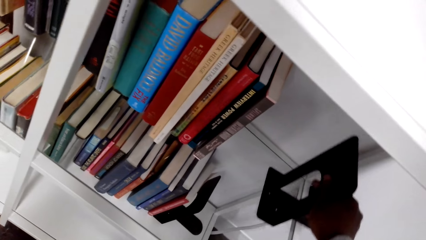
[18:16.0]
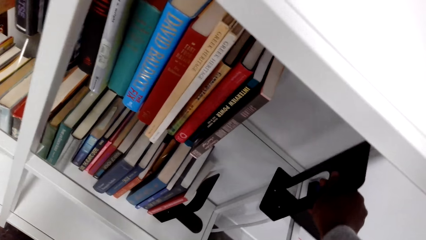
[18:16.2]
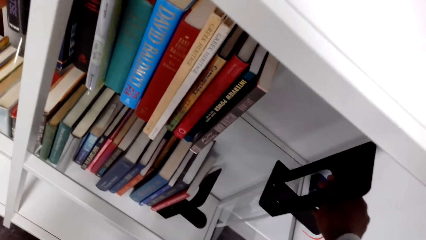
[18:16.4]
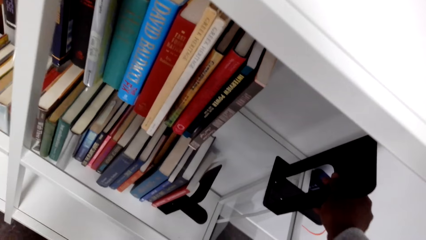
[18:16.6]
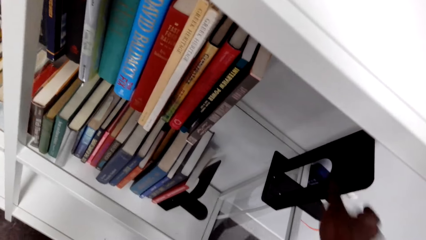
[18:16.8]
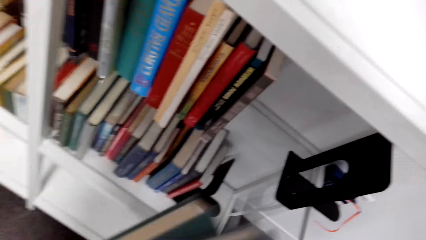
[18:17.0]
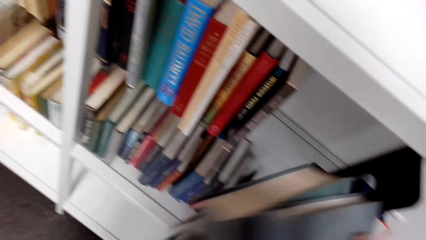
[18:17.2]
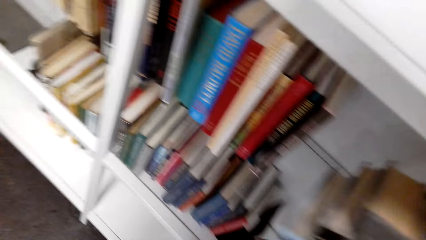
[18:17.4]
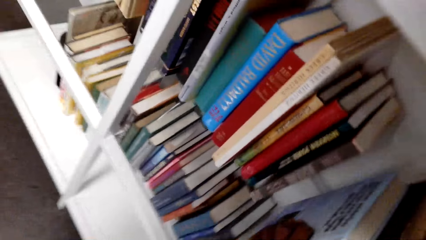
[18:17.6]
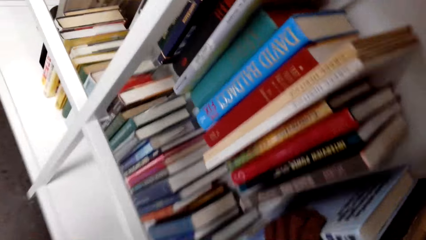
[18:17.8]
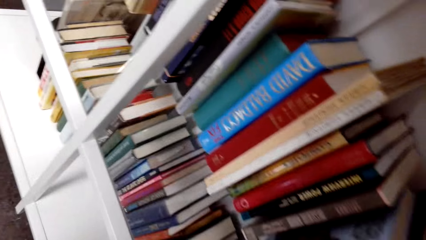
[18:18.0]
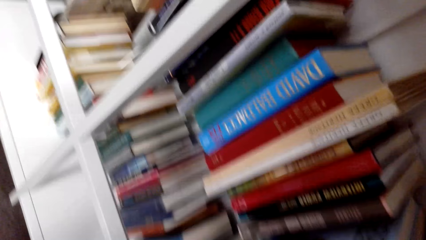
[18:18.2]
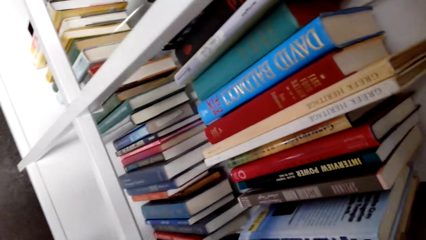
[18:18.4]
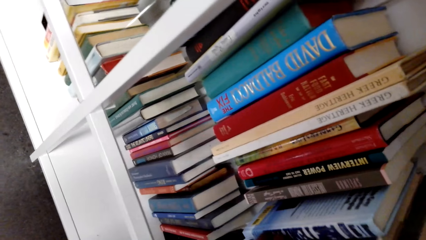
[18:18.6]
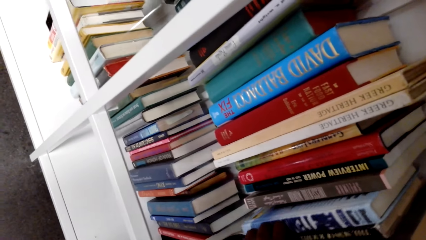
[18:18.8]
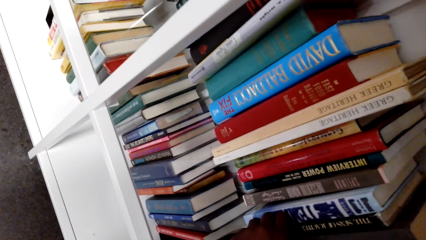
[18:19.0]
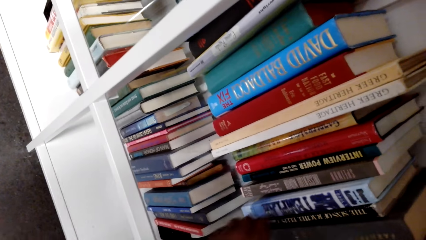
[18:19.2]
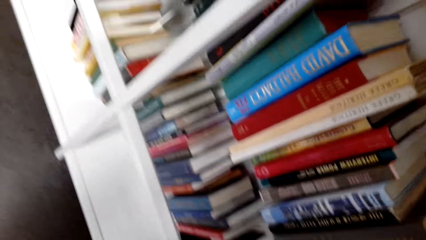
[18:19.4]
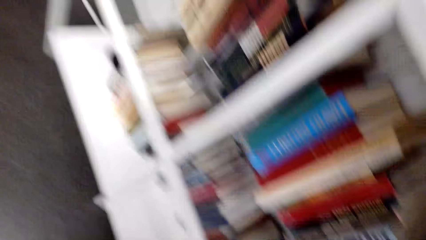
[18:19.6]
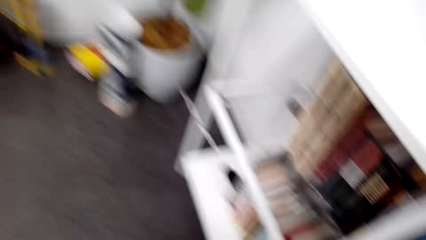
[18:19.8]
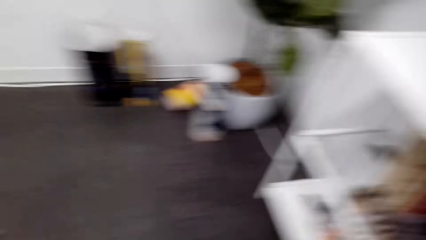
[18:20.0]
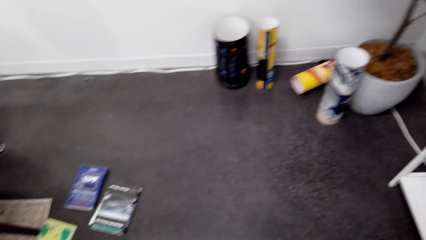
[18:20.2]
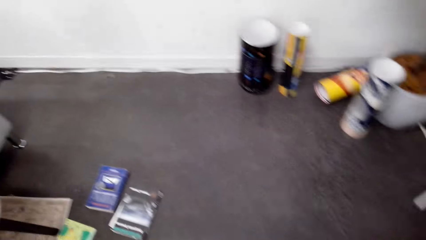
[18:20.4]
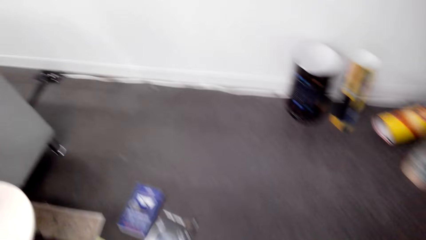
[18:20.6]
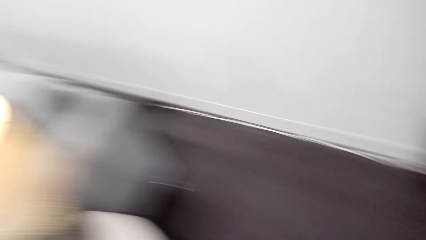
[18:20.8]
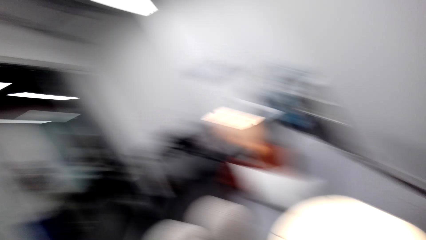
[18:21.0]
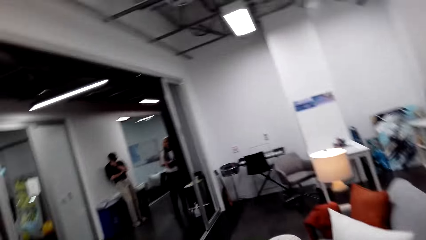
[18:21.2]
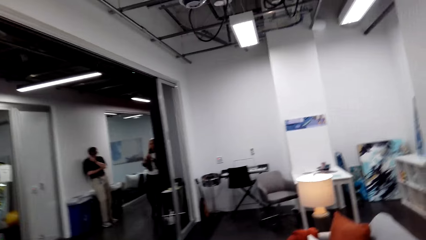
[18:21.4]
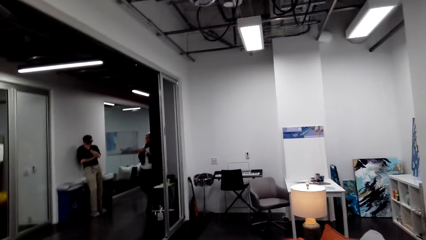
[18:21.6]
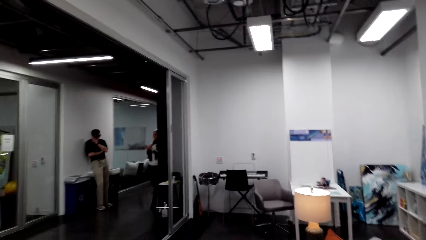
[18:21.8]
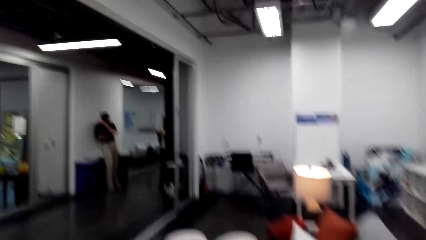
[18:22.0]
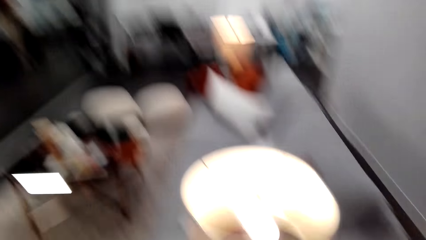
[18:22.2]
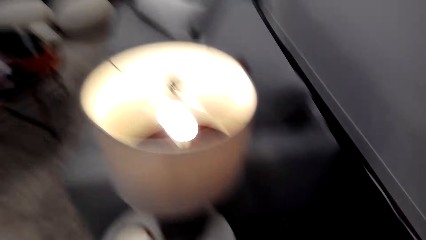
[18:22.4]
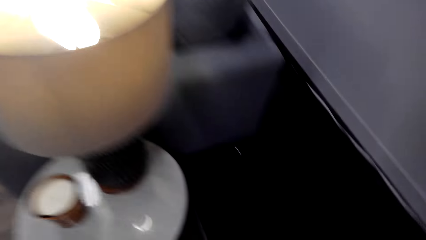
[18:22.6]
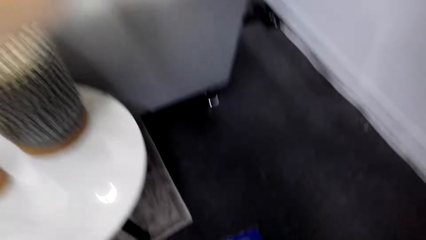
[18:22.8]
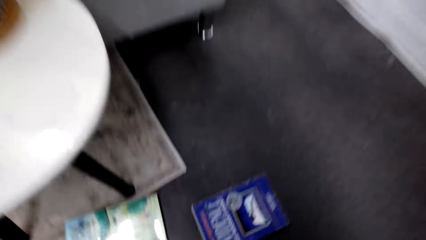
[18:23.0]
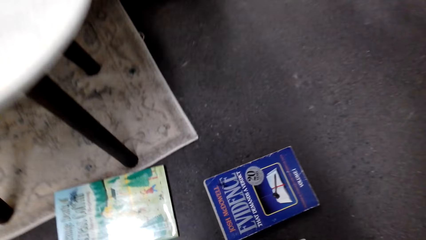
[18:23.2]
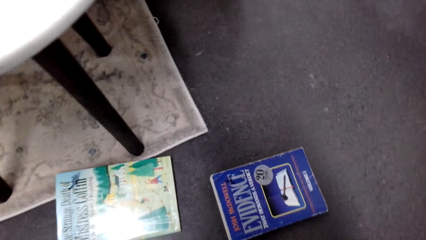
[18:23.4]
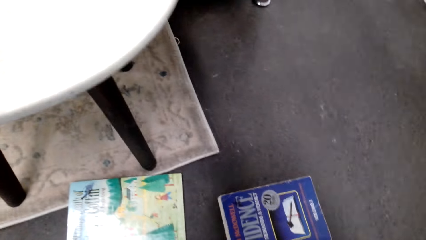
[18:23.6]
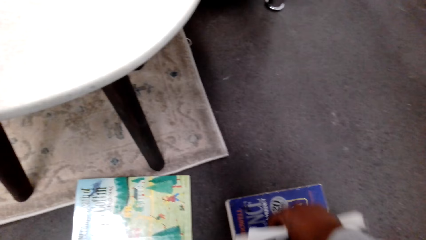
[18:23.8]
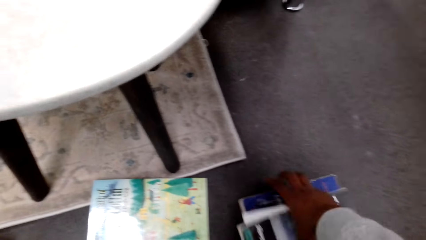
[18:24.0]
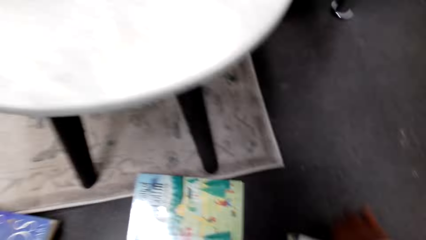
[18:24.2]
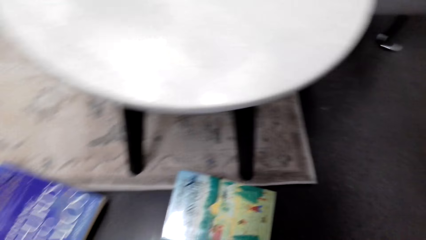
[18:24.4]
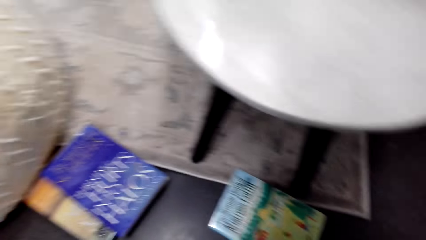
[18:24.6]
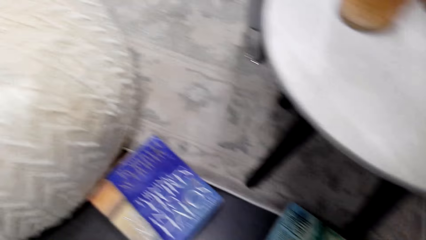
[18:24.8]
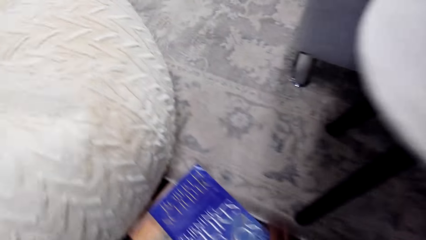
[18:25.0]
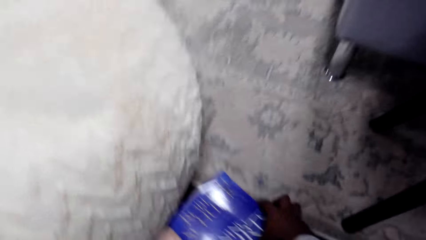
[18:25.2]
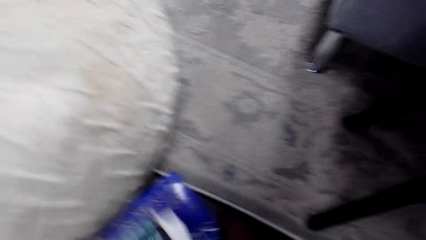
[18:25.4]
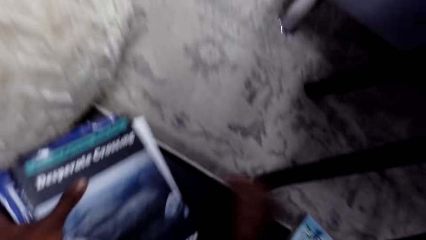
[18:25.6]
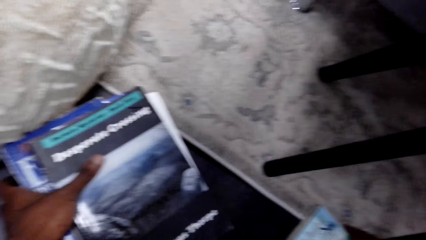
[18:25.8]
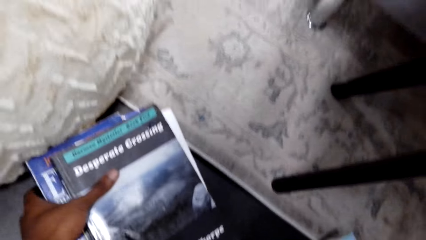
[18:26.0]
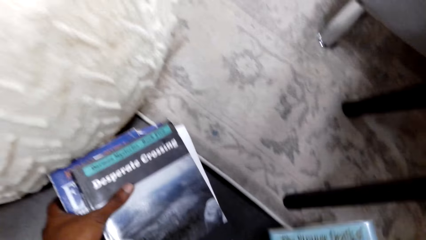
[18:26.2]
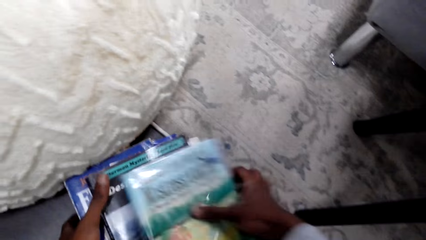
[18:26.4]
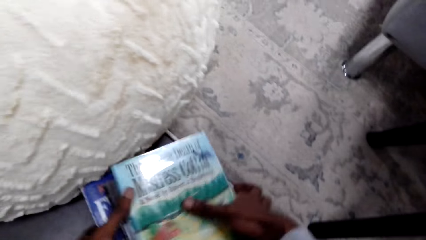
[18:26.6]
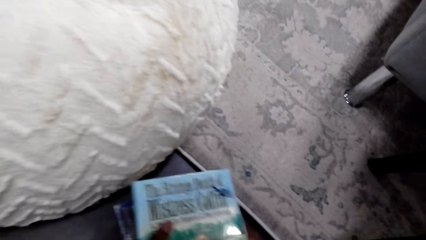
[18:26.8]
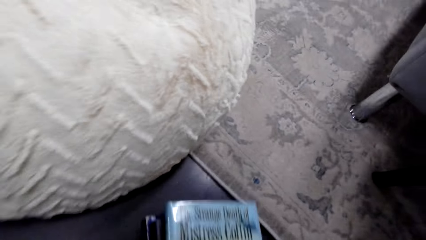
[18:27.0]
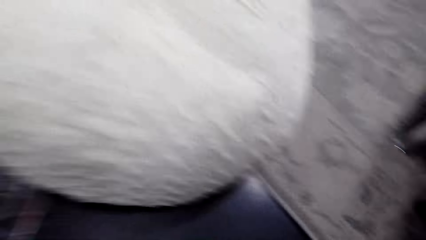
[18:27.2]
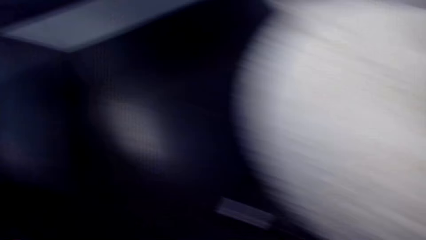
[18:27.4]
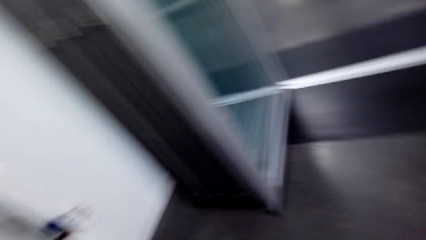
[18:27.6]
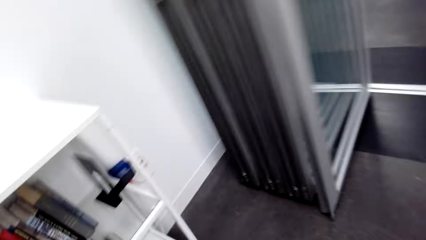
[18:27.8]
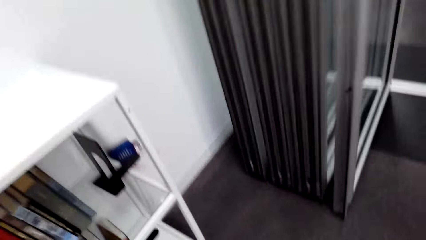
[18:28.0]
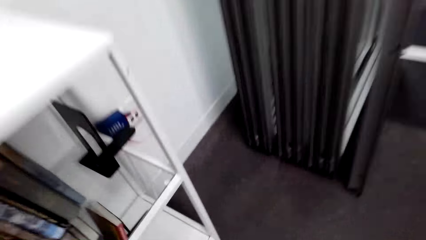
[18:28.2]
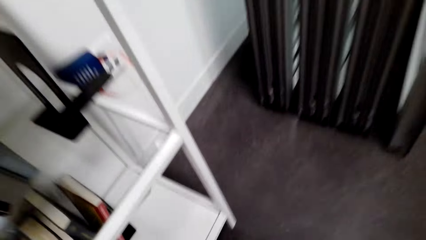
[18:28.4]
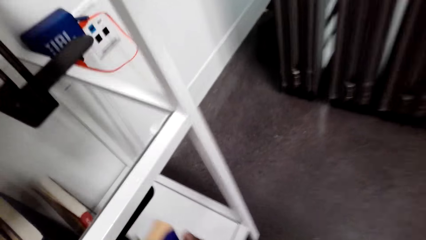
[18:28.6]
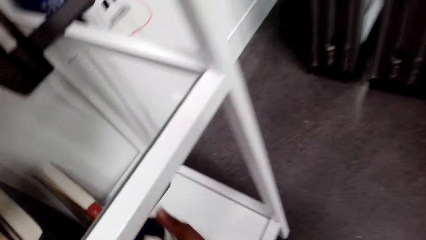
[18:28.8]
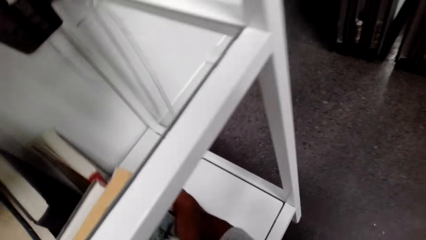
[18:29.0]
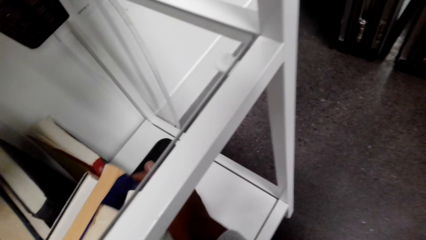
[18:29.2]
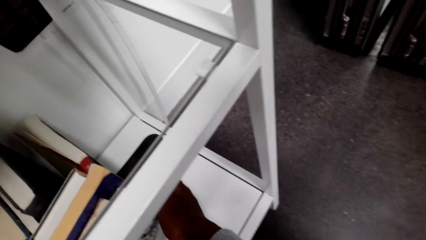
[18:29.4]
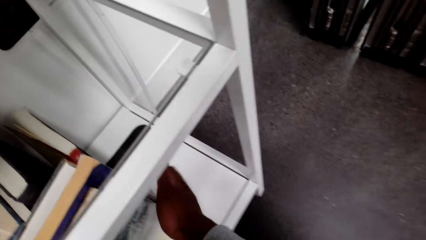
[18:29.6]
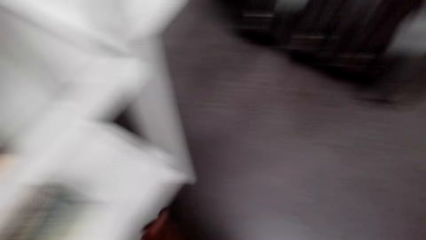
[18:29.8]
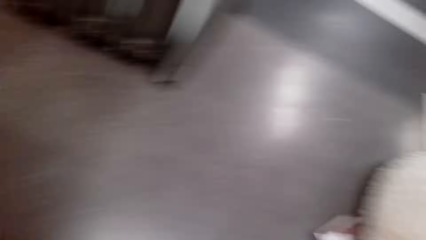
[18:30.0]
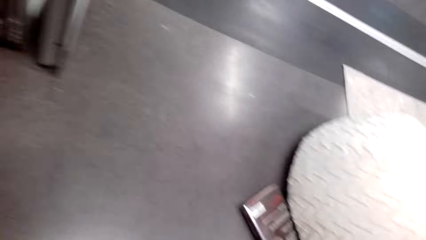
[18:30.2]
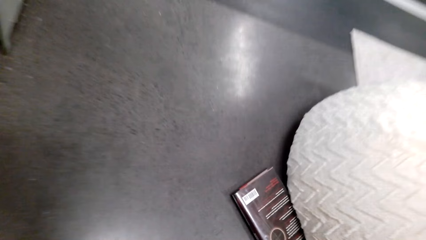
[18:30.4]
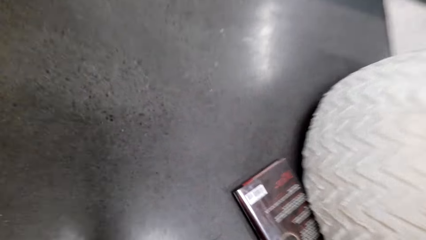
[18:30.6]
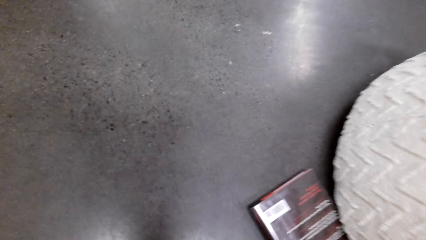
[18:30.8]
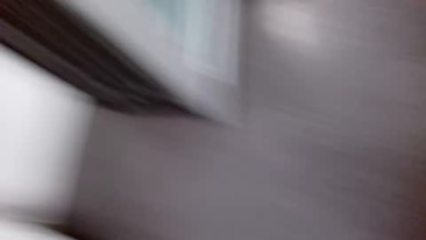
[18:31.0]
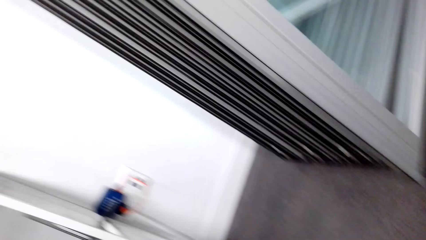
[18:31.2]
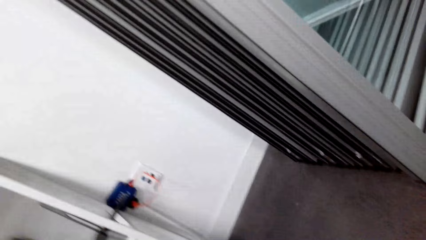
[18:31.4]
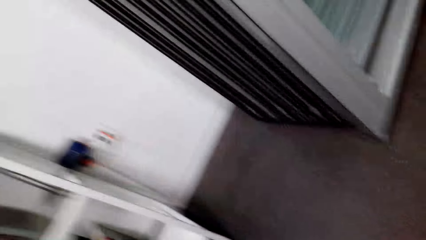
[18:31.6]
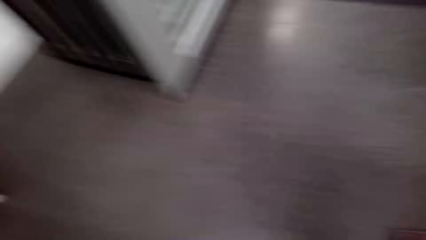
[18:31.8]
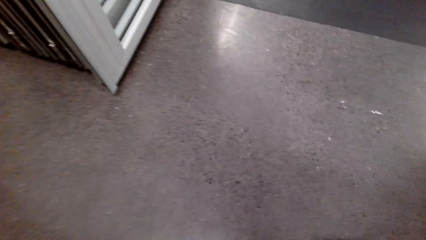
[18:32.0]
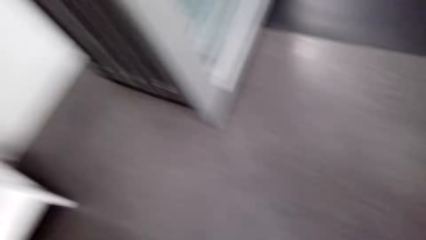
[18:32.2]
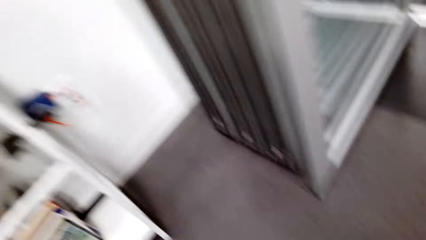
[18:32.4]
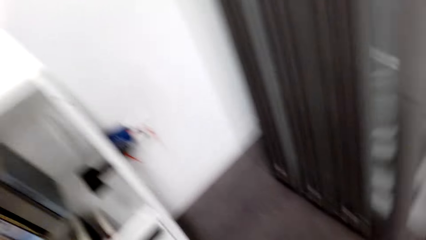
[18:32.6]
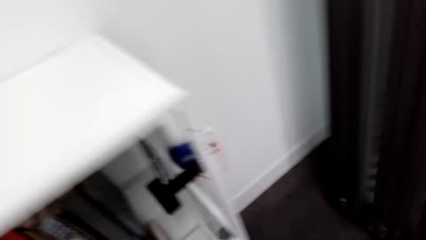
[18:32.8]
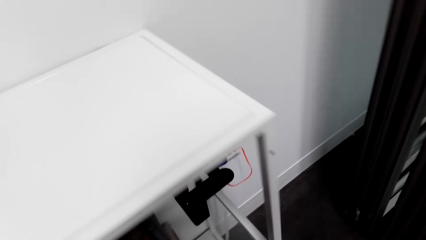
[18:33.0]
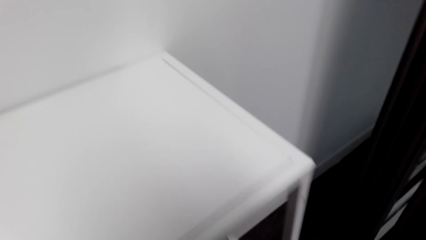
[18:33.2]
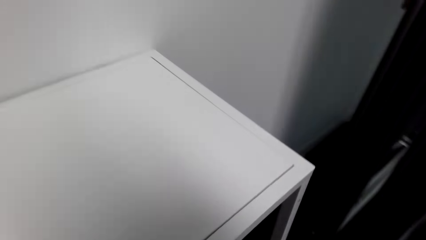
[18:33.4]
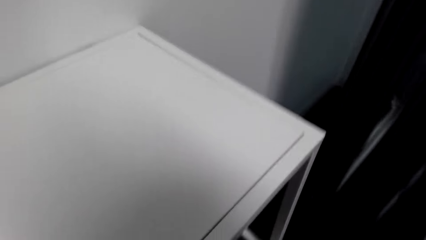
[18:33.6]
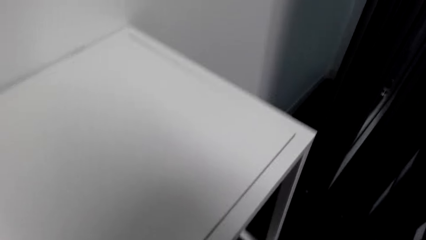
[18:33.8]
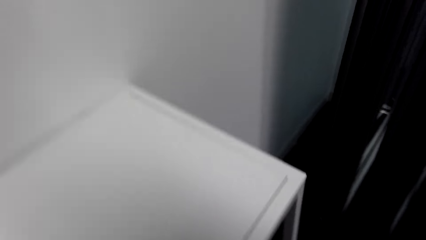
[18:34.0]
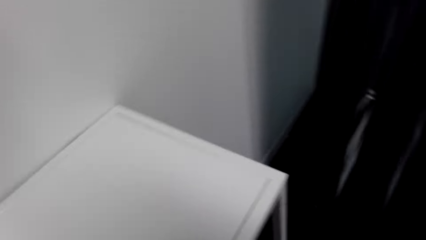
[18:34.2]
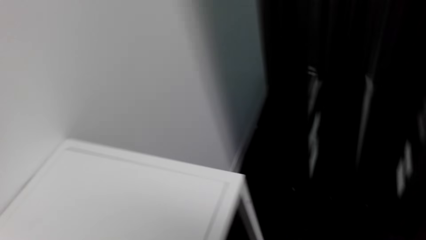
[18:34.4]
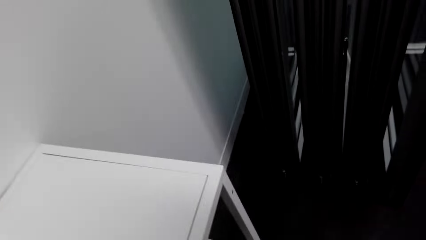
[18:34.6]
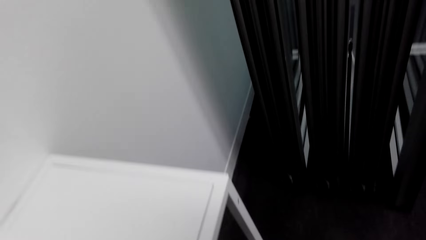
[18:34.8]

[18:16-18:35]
The camera wearer moves the book holder. They move the shelf door. They align the books in the shelf with both hands. They look around. They move around the room. They pick the books from the floor with the right hand. They look around. They walk to the shelf. They put the books in the shelf. They align the books with both hands. They look around. They pick a book from the floor. They move a bit in the room.
